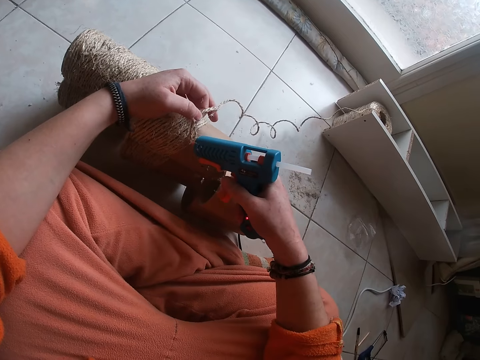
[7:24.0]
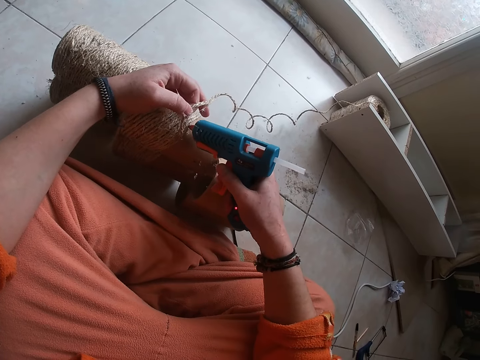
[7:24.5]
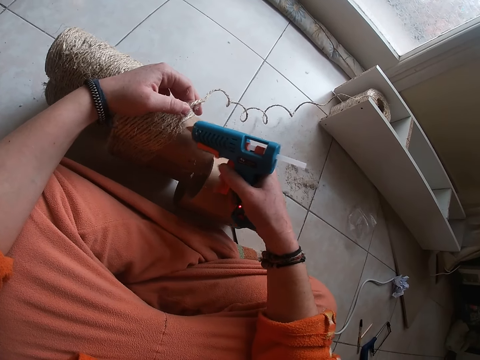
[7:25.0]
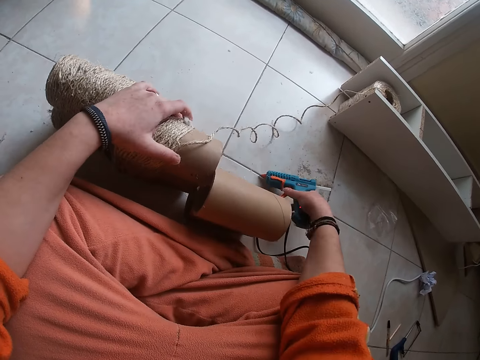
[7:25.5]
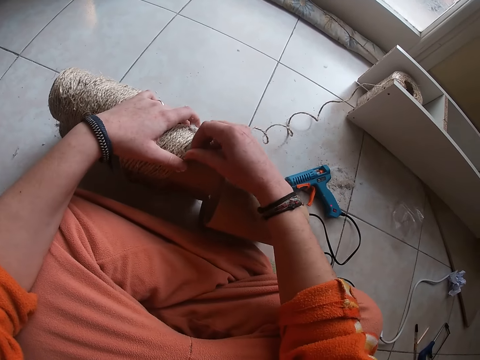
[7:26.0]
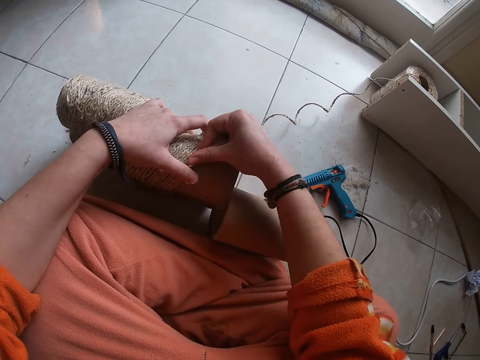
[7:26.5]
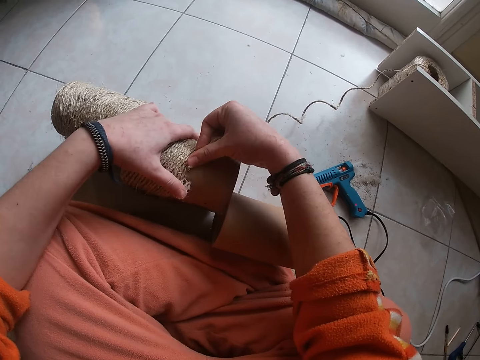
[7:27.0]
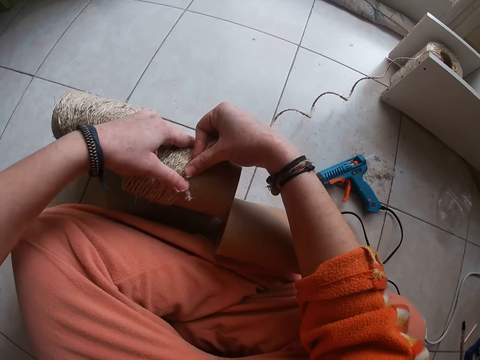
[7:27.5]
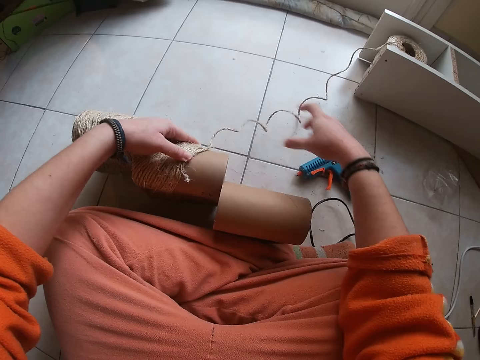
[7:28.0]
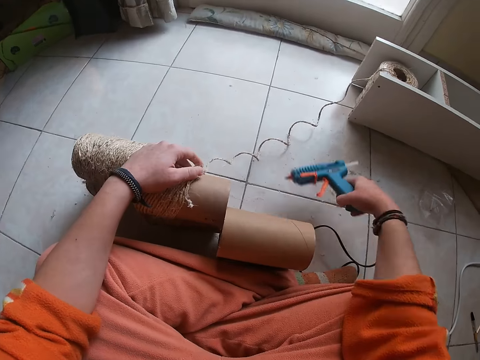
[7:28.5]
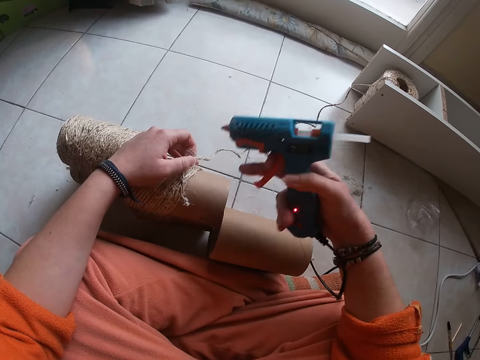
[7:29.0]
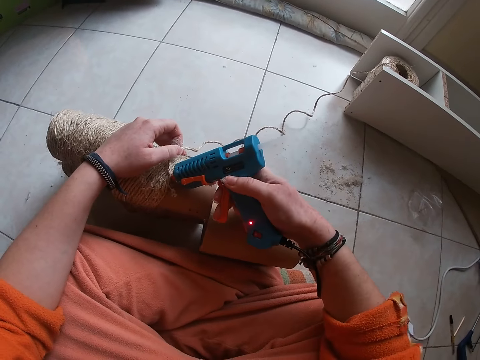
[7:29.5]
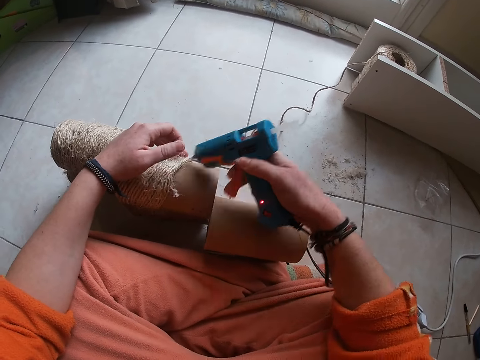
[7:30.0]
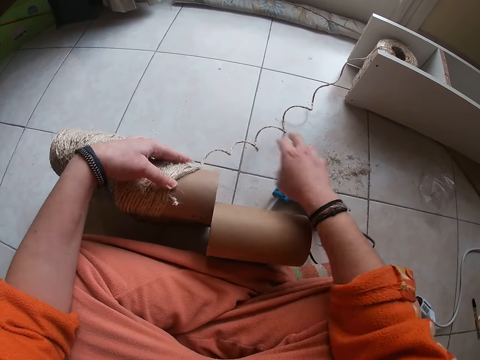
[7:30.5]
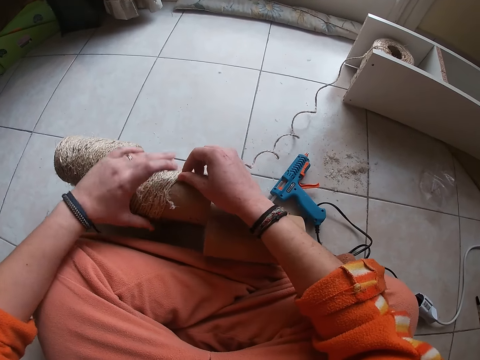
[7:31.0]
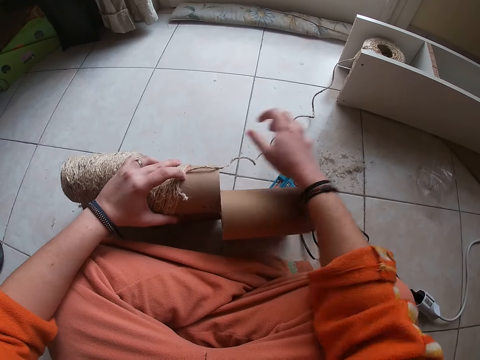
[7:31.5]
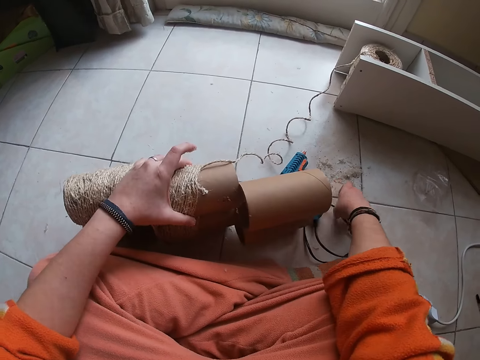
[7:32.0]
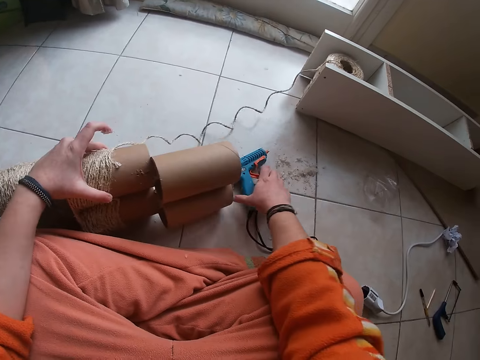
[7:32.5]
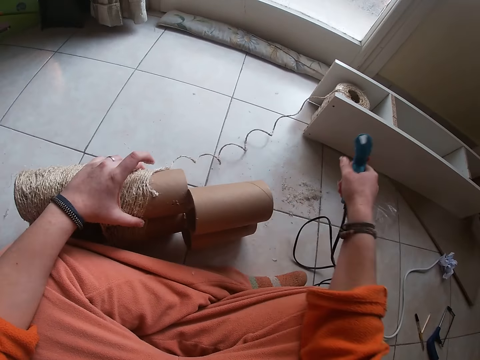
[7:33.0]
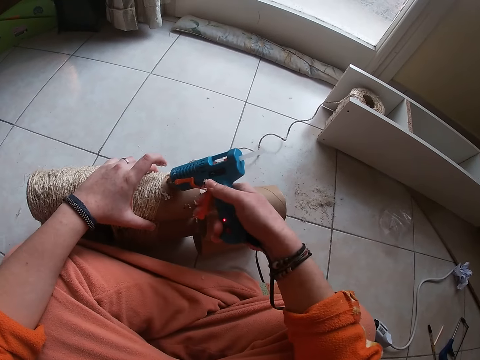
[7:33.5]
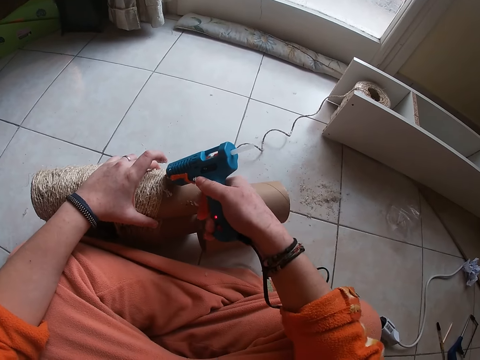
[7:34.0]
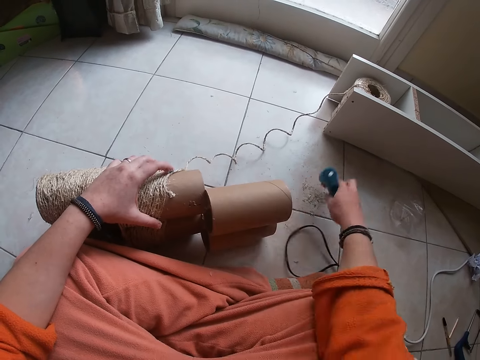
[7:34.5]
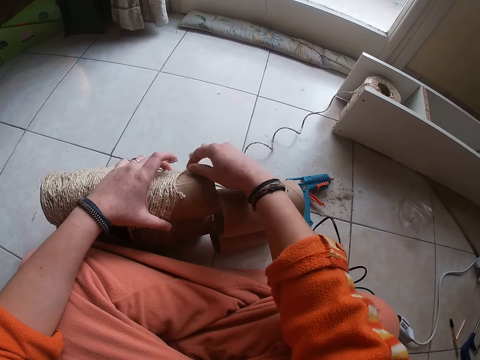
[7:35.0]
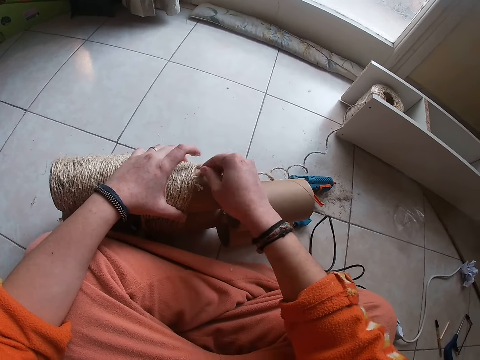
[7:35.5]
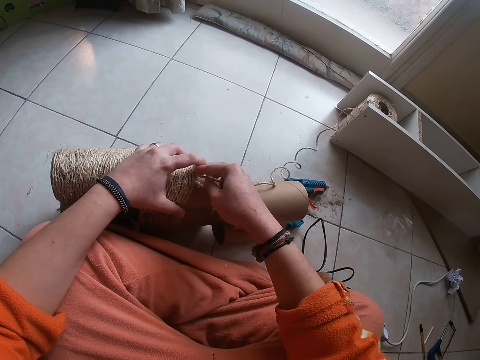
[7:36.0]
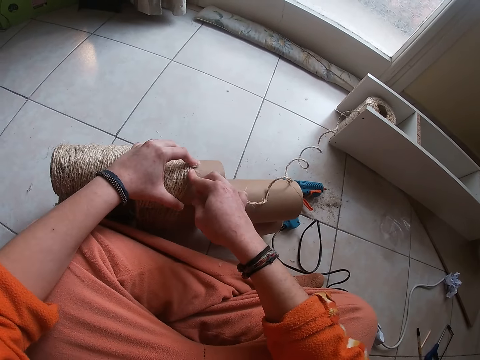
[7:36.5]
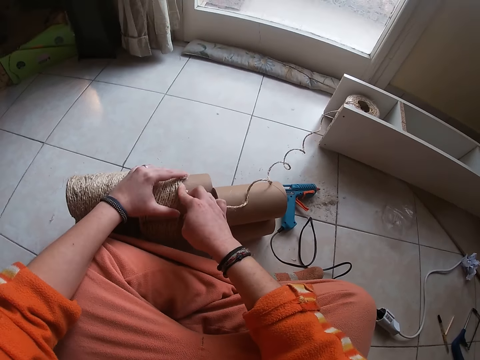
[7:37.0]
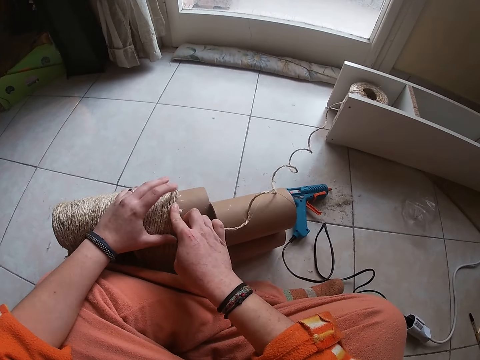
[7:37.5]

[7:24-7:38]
The camera wearer screws the carton with the hand driller in his right hand. He blows glue on the module with a glue gun. He drops the hand driller or glue gun on the ground with his right hand. He aligns a rope with his hand on the module. He ties the attached rope on the carton with his right hand. He picks up the hand driller from the ground with his right hand. He blows glue on the module with the glue gun. He screws the carton with the hand driller in his right hand. He drops the hand driller on the ground with his right hand. He aligns the rope with his hand on the module. He ties the attached rope on the carton with his right hand. He picks up the hand driller from the ground with his right hand. He touches the rope. He blows glue on the module with the glue gun. He screws the carton with the hand driller in his right hand. He drops the hand driller on the ground with his right hand. He aligns the rope with his hand on the module. He ties the attached rope on the carton with his right hand.

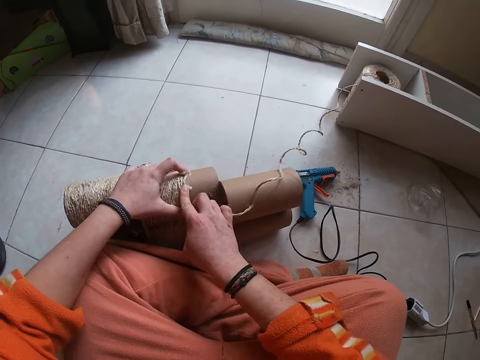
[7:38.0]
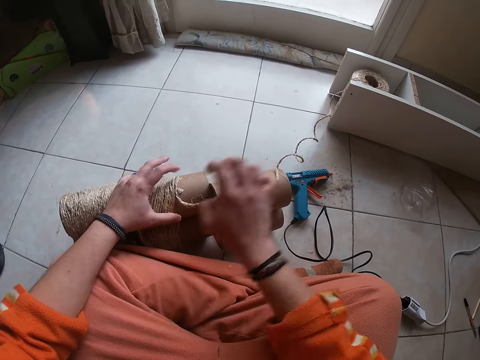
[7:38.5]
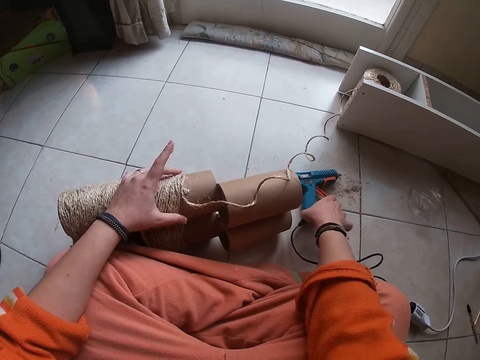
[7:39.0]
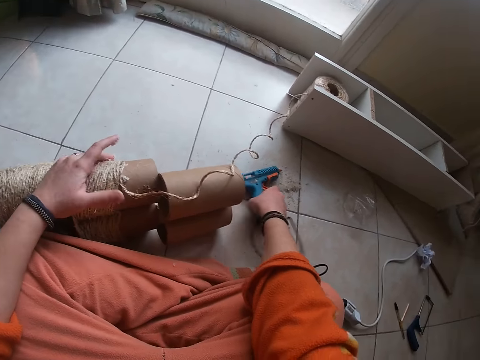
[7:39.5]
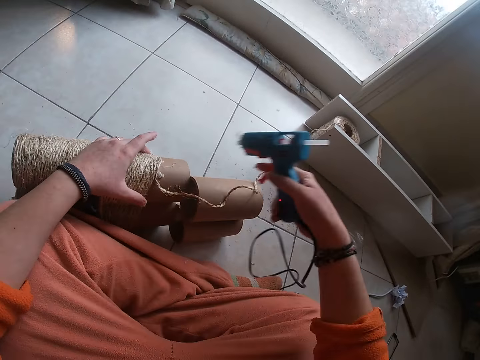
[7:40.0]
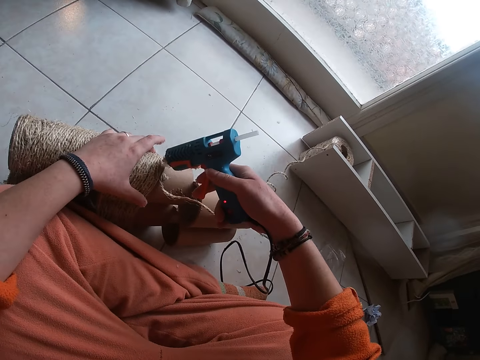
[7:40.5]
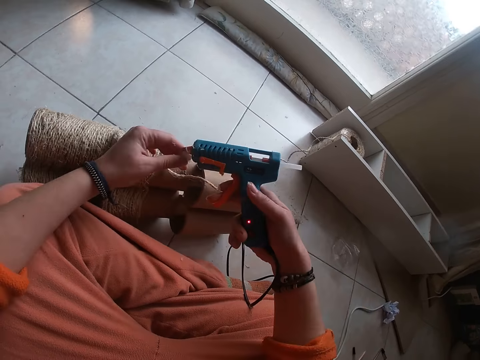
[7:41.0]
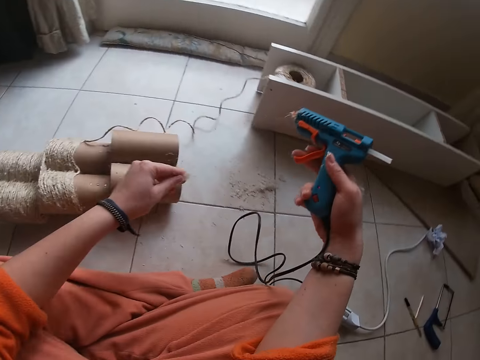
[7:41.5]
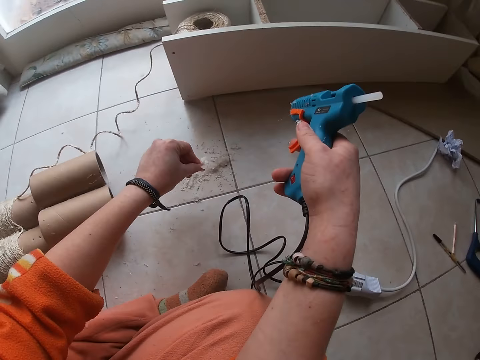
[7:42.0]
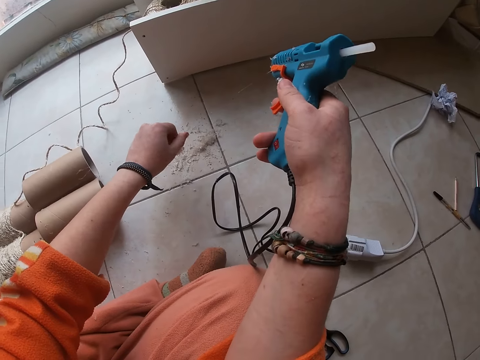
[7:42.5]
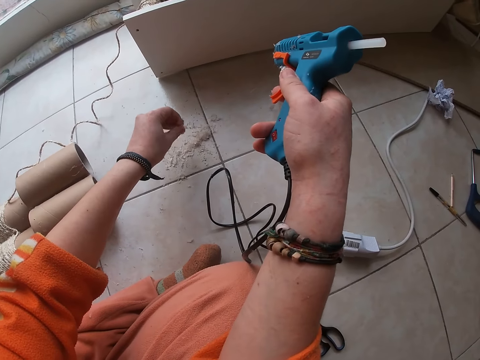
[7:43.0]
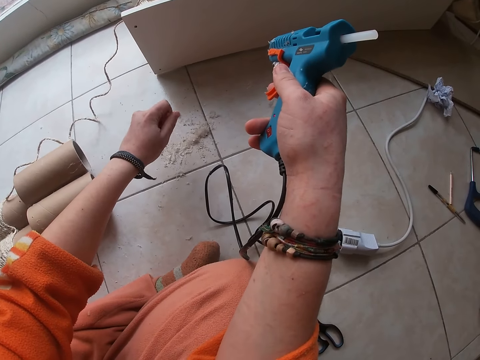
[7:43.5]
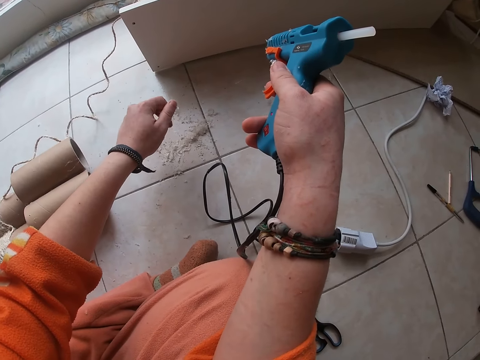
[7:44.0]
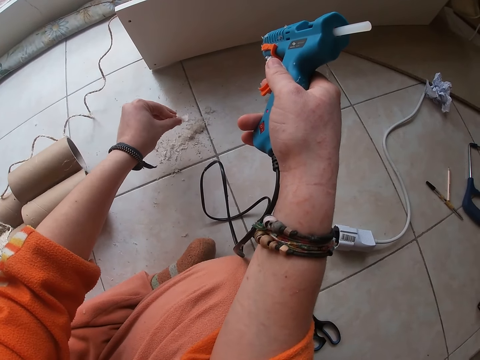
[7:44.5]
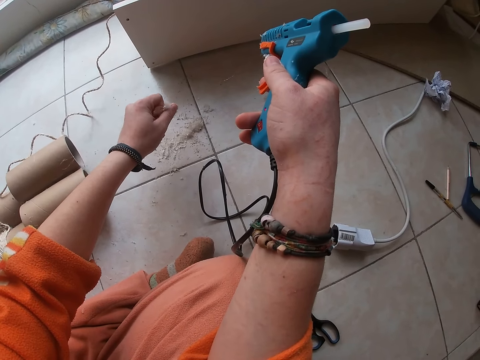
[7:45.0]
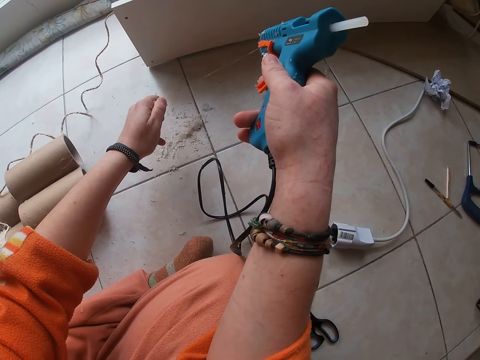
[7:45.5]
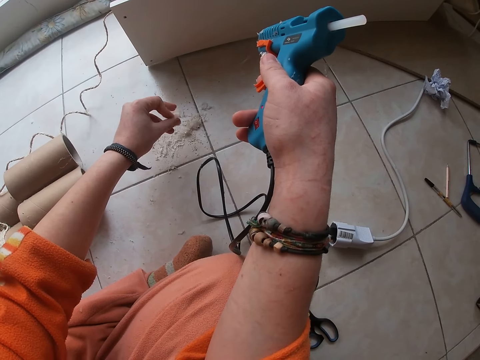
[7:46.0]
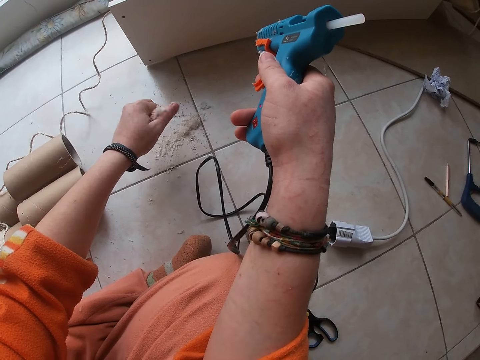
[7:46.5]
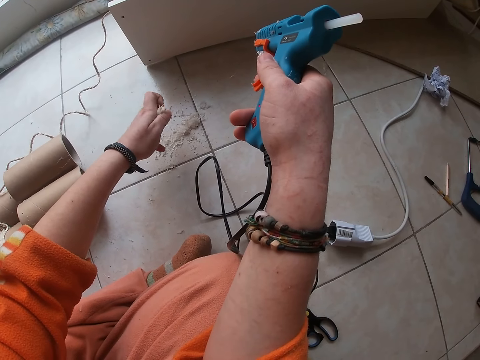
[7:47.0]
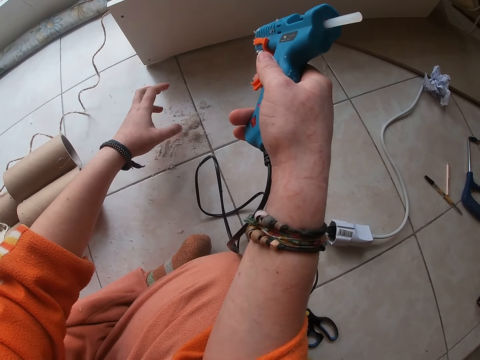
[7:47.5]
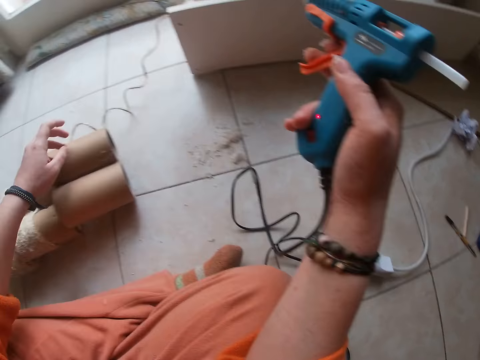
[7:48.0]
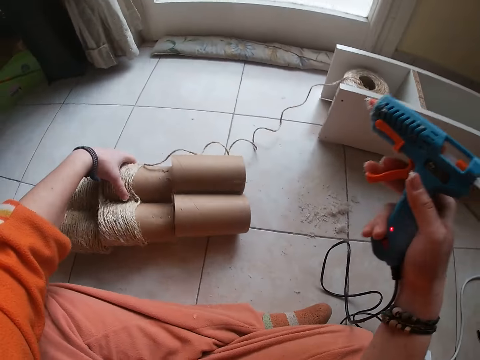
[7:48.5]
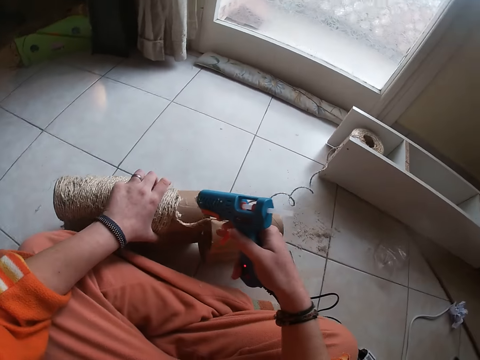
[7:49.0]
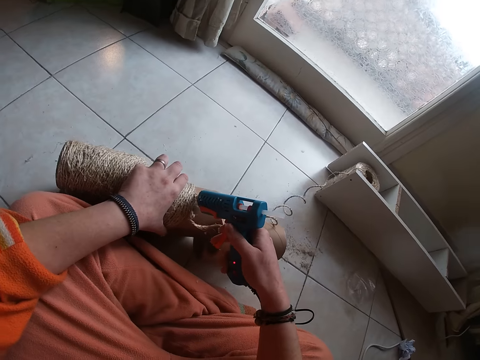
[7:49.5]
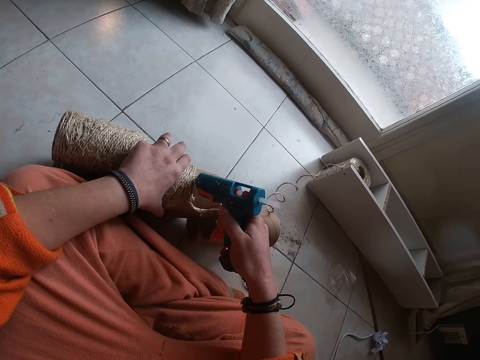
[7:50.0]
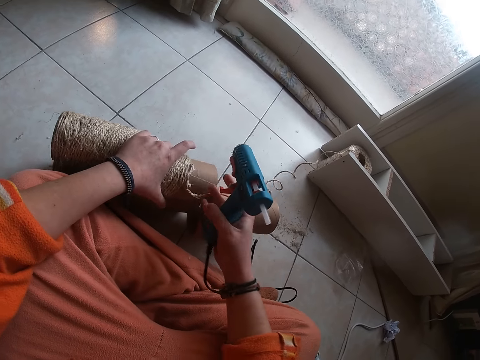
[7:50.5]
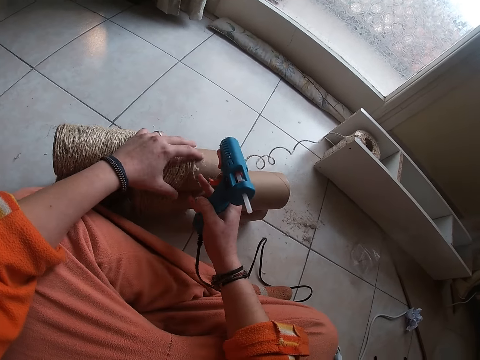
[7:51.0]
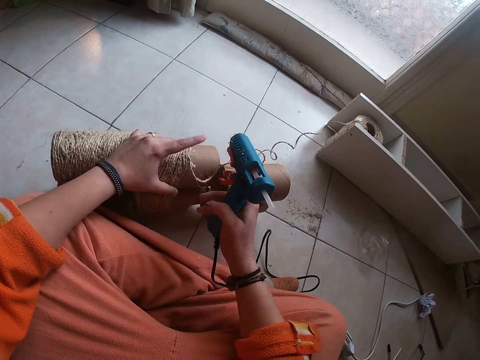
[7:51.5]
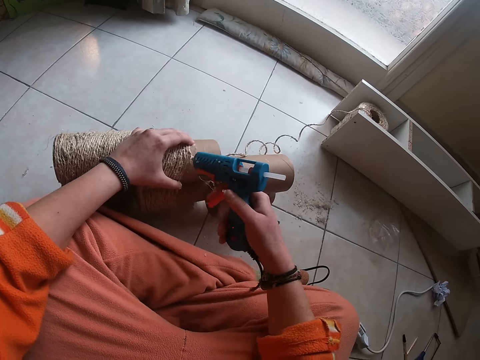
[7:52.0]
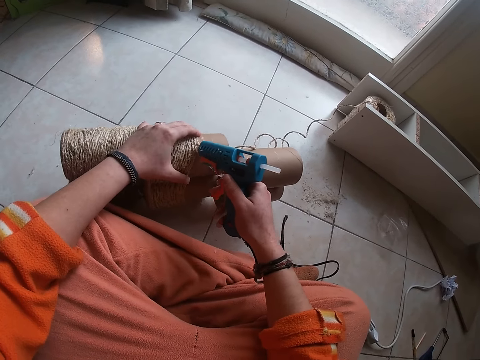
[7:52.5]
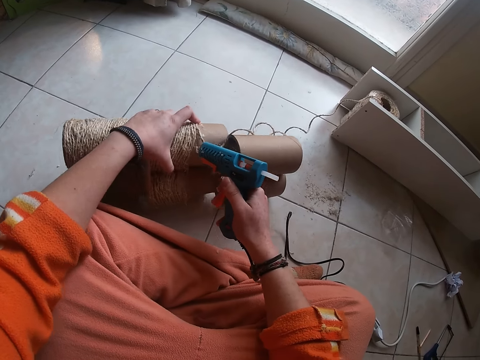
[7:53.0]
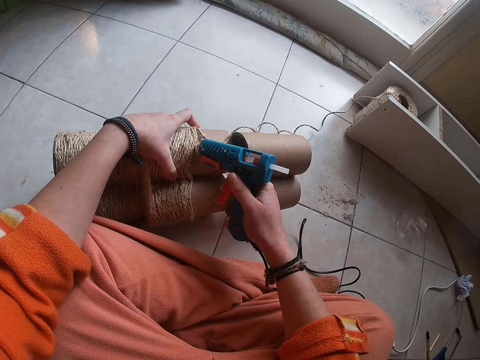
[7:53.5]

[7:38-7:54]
The camera wearer picks up the hand driller or glue gun from the ground with his right hand. He blows glue on the module with the glue gun. He screws the carton with the hand driller in his right hand. He removes dirt from the glue gun, and removes dirt from the hand. He turns the module with his hand. He lifts the carton with his left hand. He screws the carton with the hand driller in his right hand. He blows glue on the module with the glue gun. He aligns a rope with his hands. He blows glue on the module with the glue gun.
